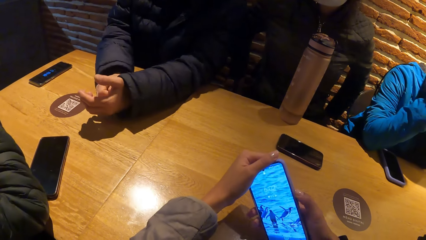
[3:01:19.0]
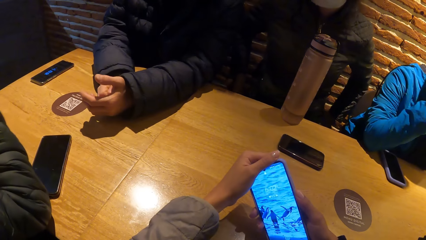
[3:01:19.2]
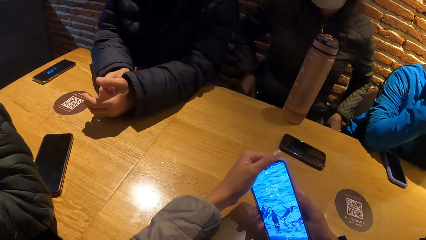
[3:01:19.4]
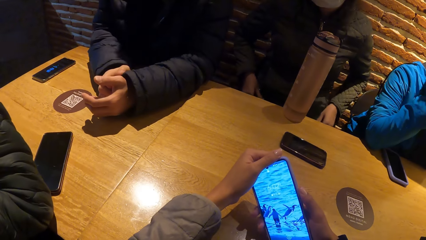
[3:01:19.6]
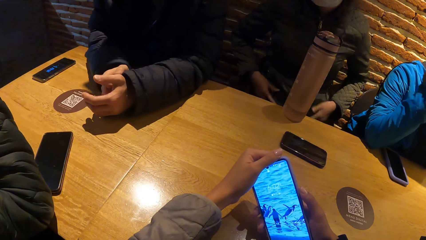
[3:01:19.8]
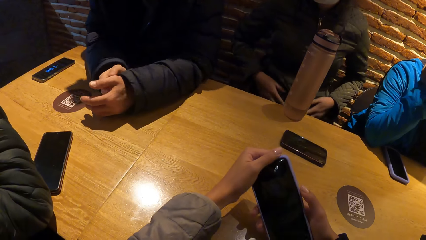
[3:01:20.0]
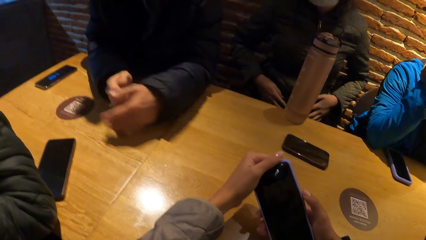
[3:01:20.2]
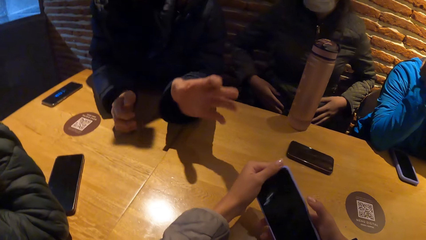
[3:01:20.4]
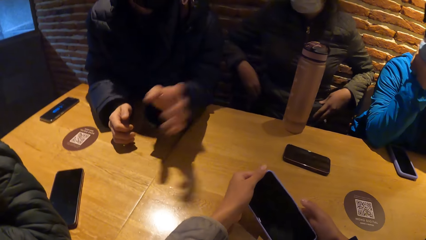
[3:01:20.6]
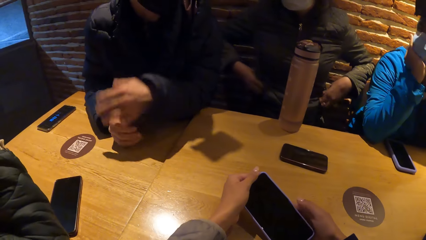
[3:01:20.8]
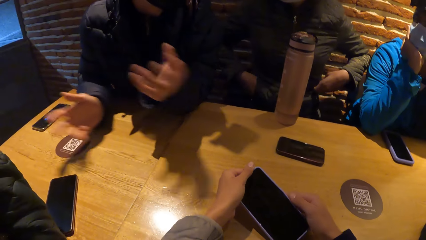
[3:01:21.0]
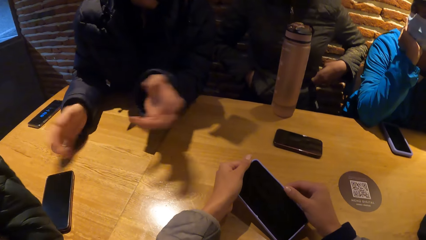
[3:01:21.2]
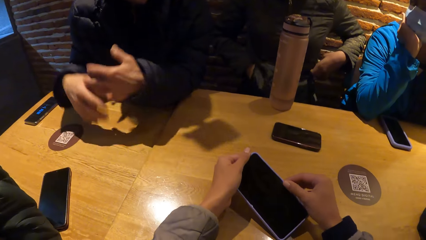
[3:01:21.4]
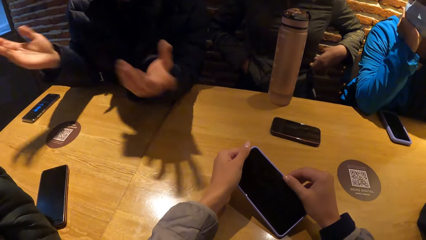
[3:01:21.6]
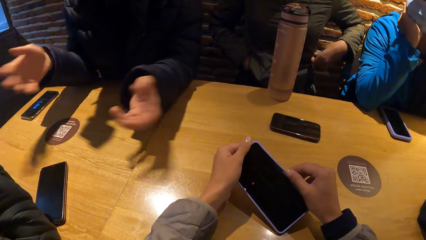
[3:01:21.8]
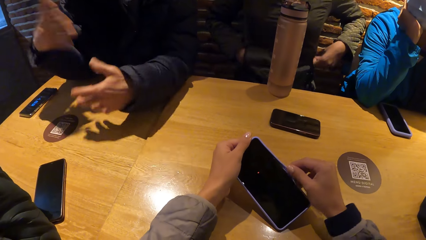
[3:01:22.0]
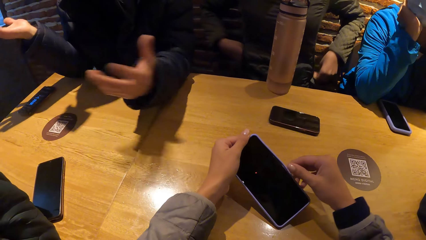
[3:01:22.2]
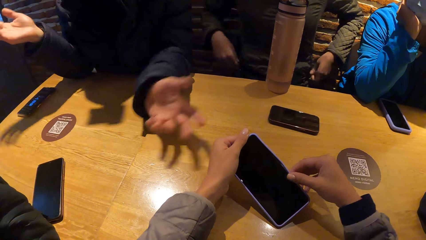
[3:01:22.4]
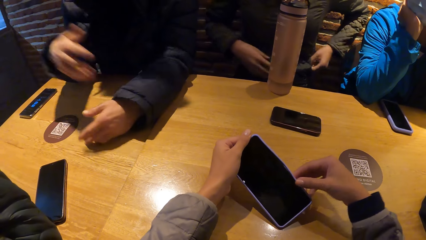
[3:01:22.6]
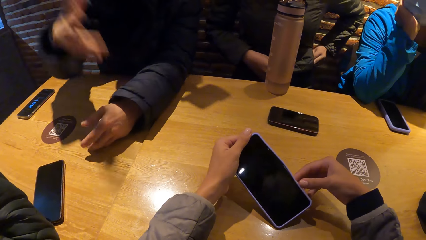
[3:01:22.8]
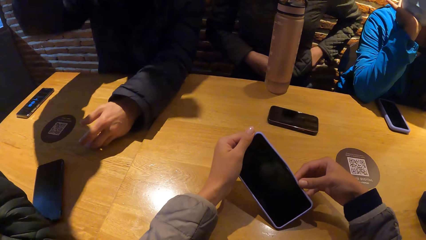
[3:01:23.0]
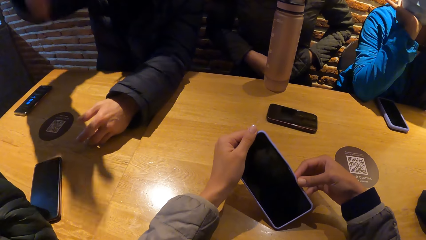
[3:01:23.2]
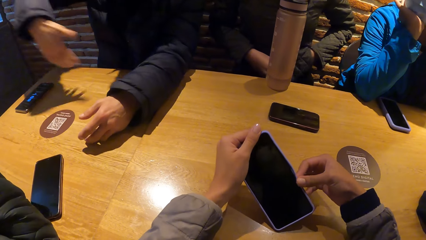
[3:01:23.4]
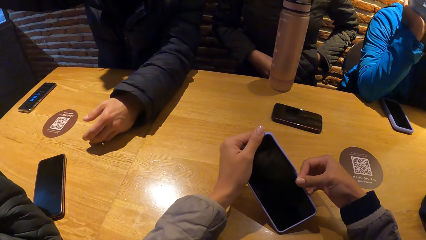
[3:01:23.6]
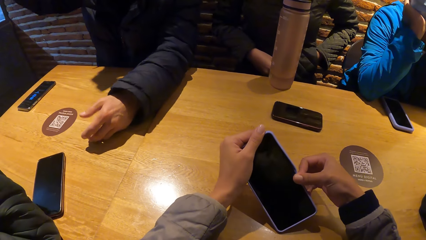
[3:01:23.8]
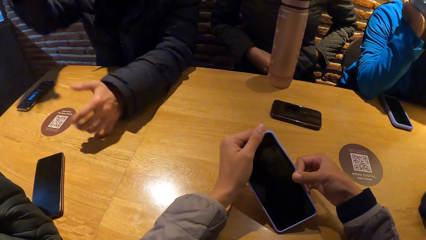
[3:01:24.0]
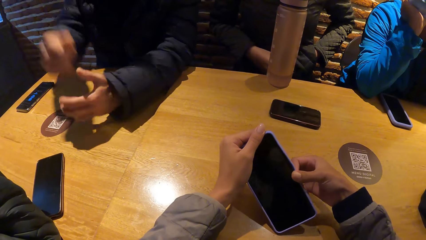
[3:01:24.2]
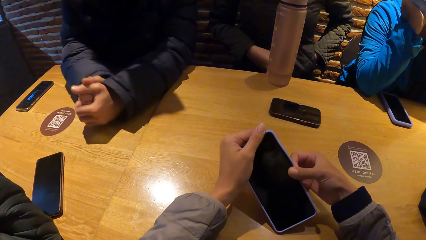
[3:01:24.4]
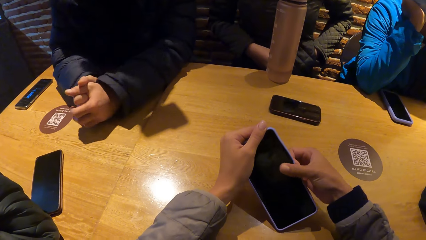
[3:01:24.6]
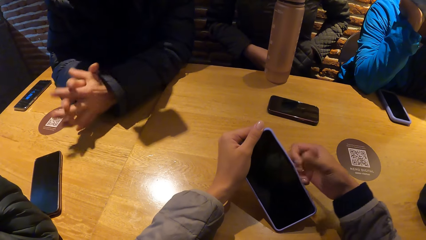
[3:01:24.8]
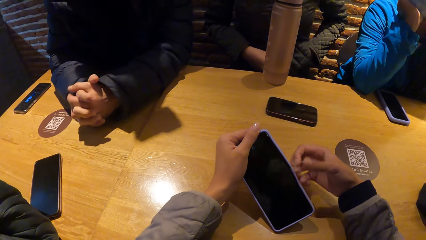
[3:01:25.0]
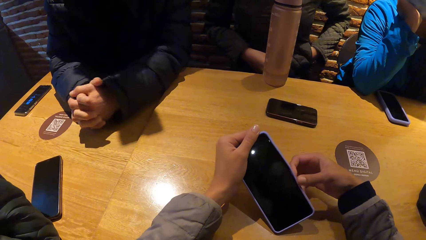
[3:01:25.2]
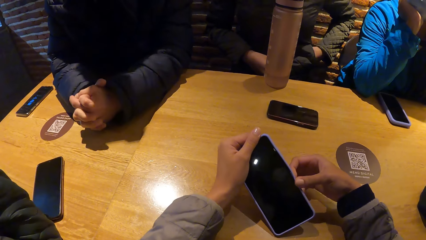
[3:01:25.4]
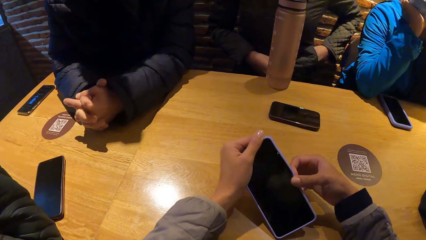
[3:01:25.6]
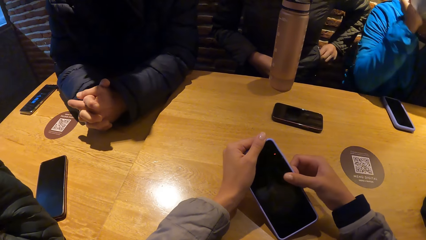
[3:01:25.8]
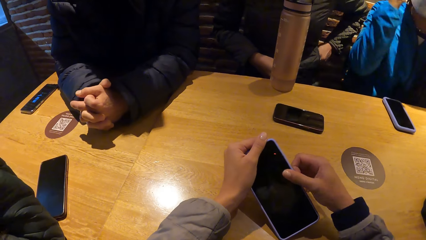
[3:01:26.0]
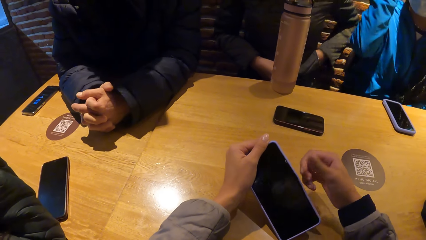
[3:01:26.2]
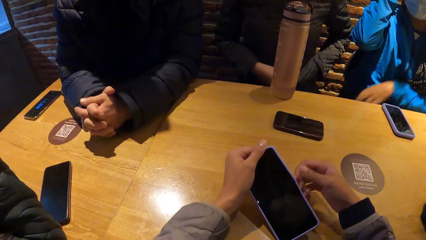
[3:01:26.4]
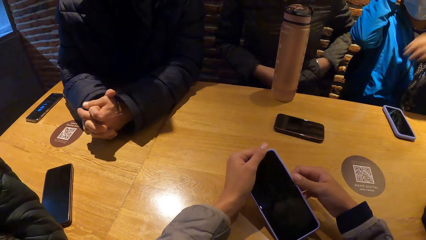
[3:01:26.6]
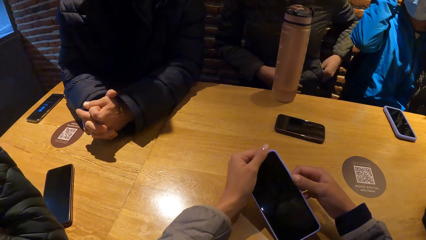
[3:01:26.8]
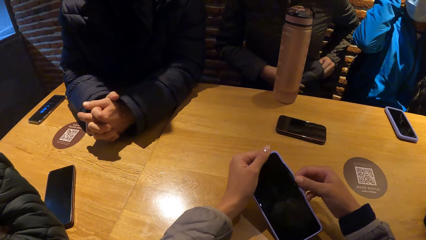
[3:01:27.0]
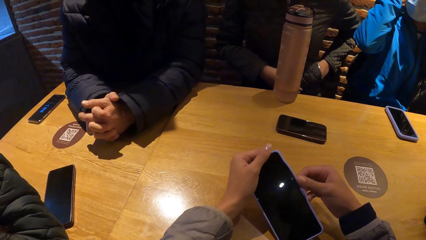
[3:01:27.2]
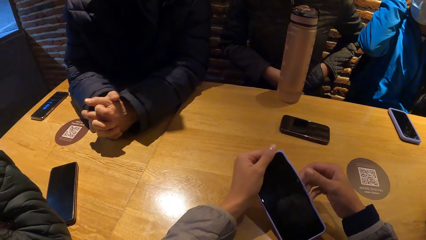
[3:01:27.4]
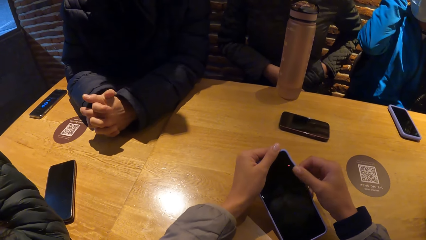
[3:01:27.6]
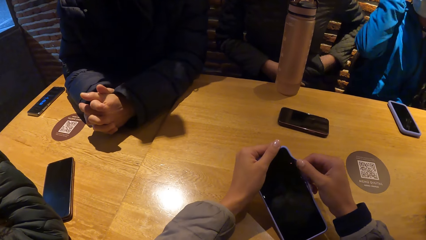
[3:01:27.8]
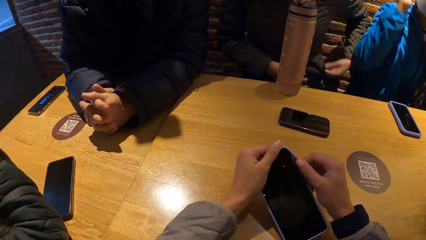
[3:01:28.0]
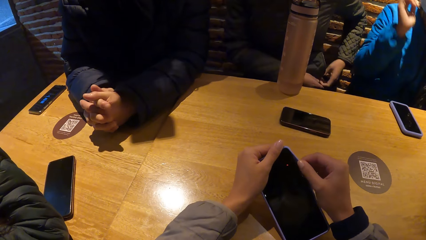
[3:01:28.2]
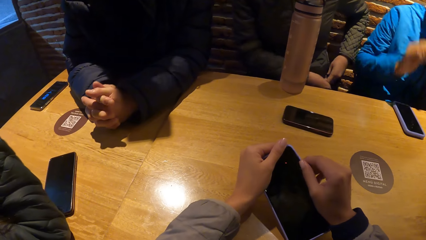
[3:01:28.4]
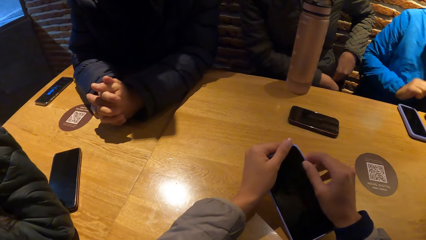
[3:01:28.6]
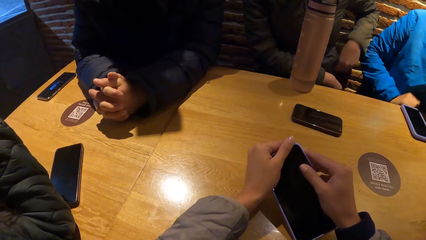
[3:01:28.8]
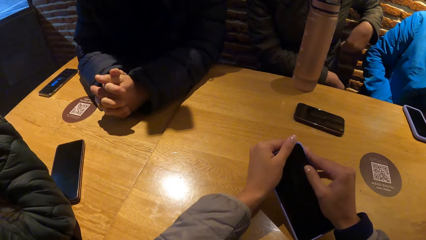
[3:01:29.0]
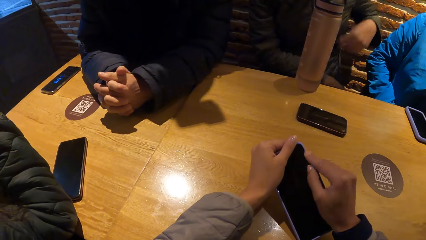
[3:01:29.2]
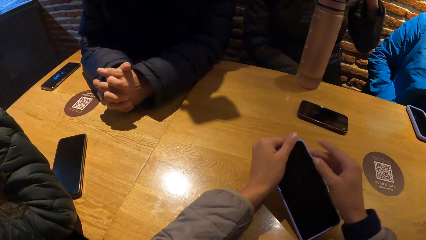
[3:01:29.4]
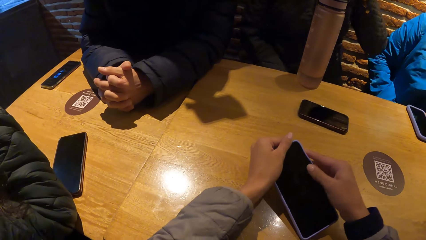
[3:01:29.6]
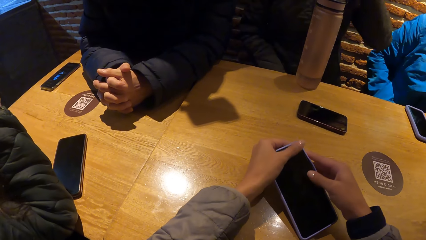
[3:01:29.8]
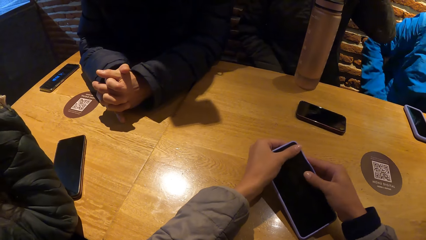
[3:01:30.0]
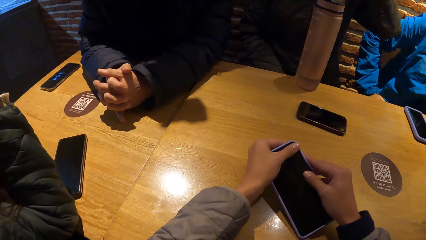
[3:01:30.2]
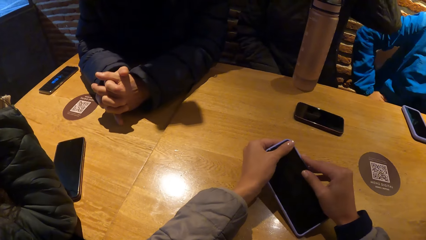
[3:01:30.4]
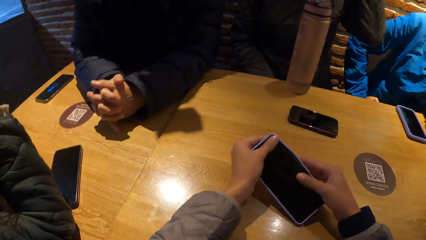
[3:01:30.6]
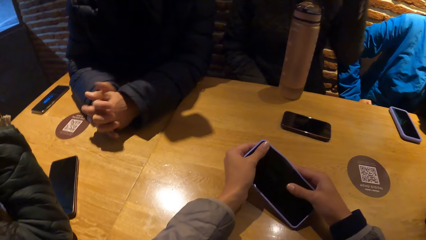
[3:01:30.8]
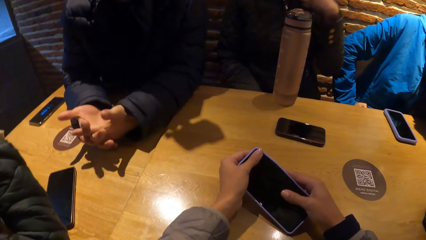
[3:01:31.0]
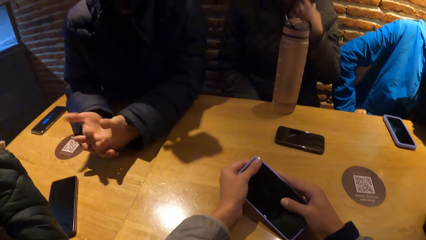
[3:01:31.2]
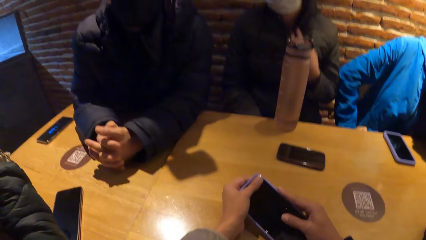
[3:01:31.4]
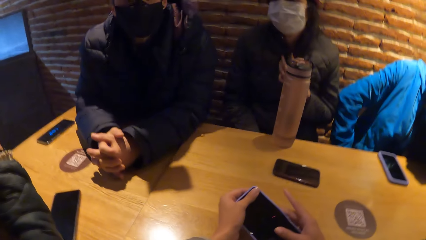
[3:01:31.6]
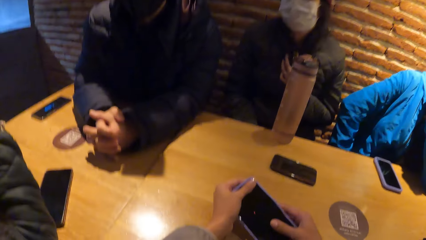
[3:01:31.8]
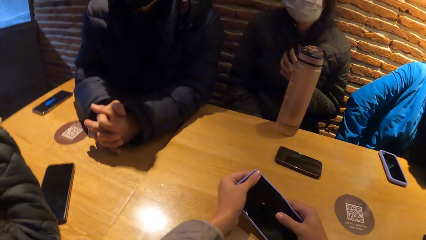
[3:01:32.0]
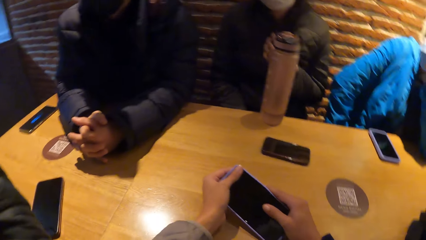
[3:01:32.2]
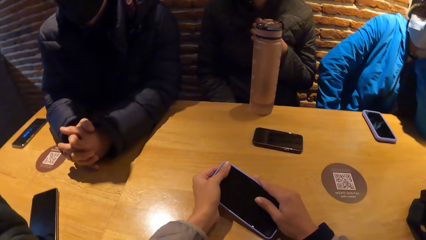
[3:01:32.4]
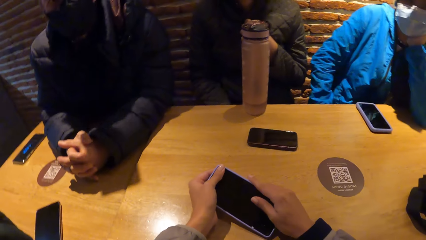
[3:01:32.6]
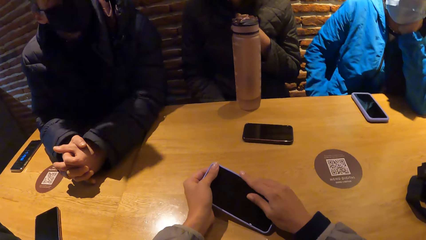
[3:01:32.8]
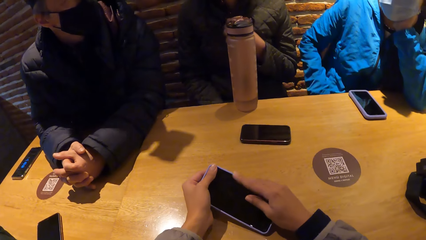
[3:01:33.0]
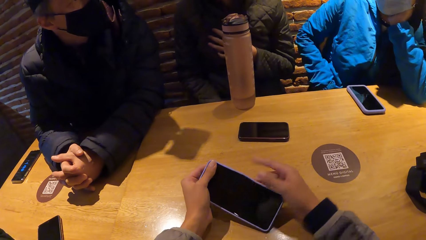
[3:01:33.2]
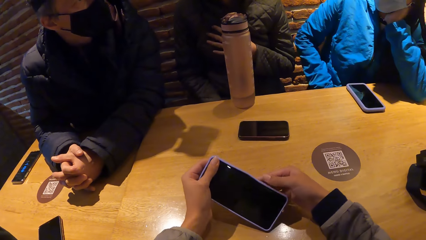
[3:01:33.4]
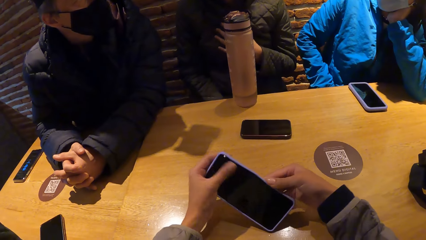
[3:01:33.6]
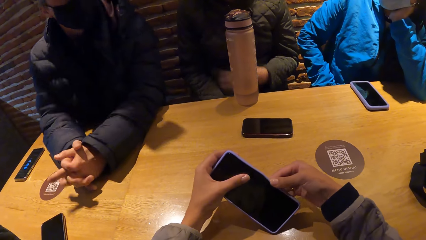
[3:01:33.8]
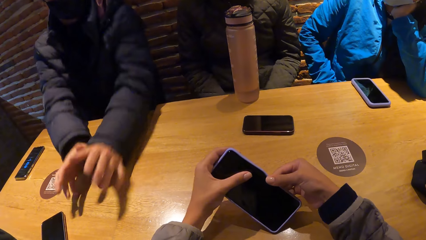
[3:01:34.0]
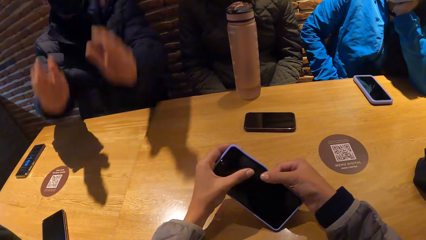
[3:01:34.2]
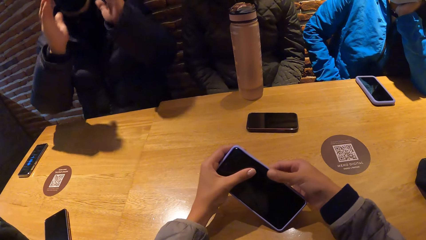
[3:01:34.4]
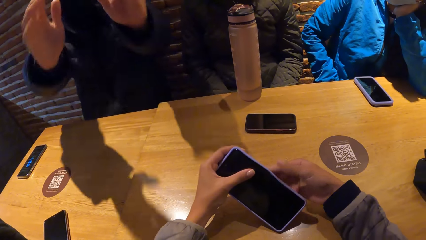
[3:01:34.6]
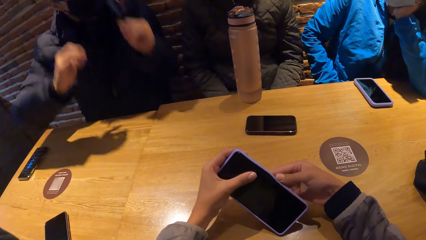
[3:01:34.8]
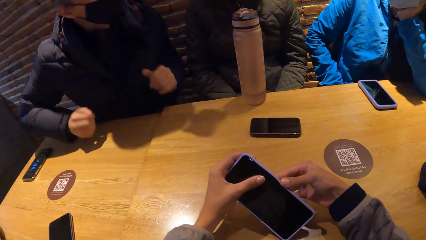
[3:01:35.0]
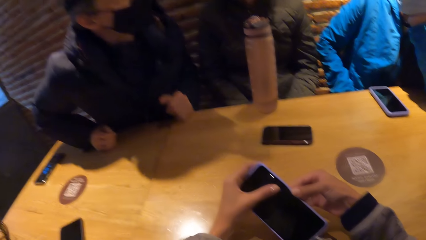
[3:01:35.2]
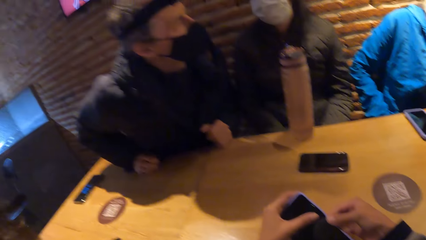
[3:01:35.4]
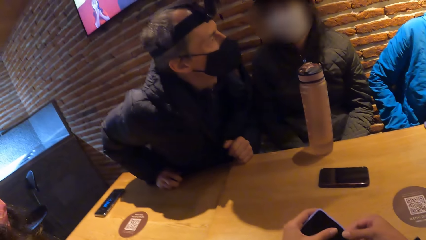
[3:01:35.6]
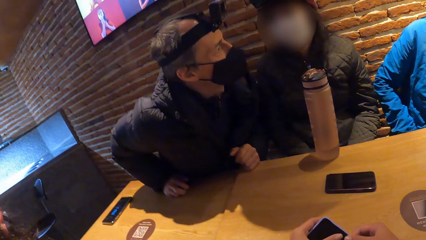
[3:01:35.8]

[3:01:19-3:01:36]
A man gesticulates with both hands. The camera wearer holds a phone. A woman puts her right hand into the jacket she is wearing. The woman puts her left hand into the jacket she is wearing. The woman zips the pocket with her left hand. The man gesticulates with both hands.
